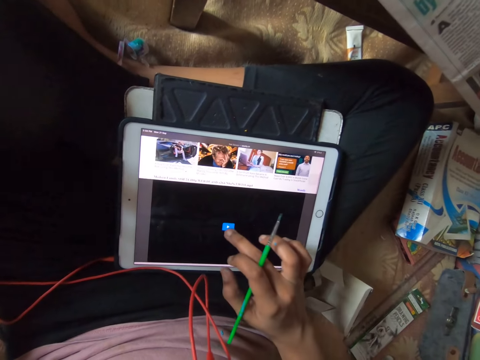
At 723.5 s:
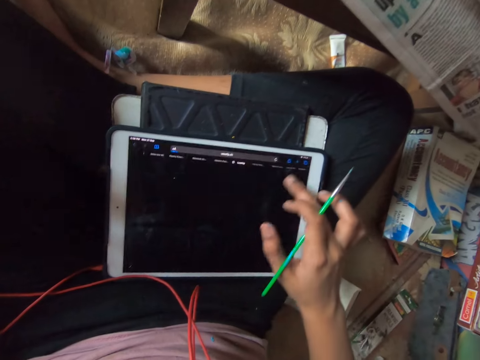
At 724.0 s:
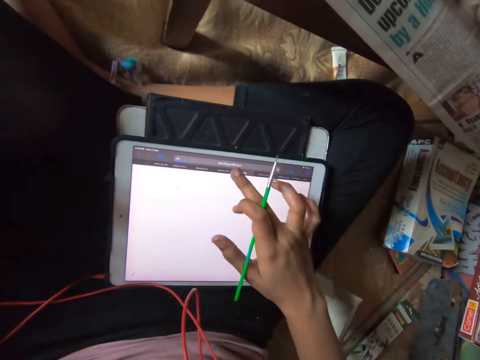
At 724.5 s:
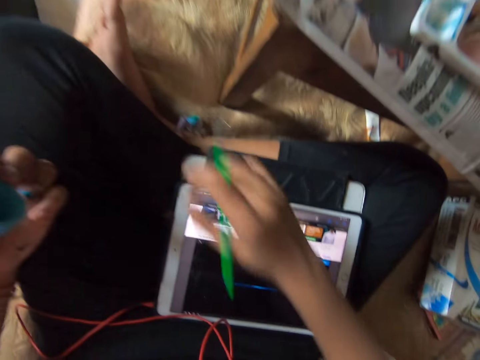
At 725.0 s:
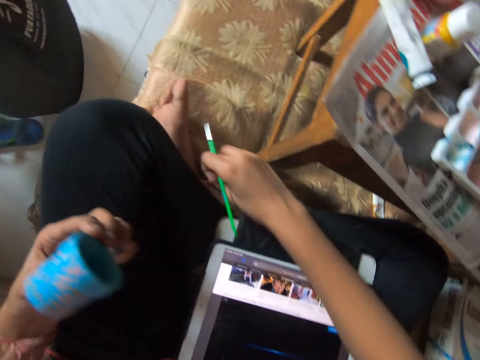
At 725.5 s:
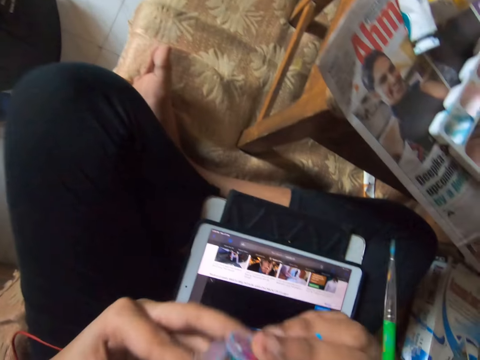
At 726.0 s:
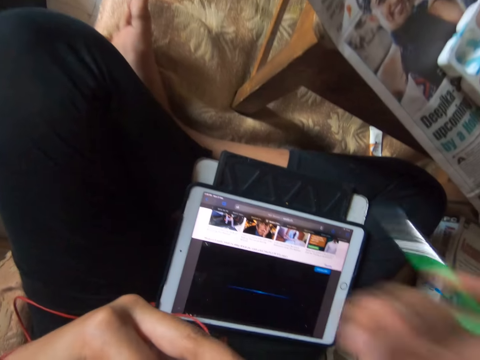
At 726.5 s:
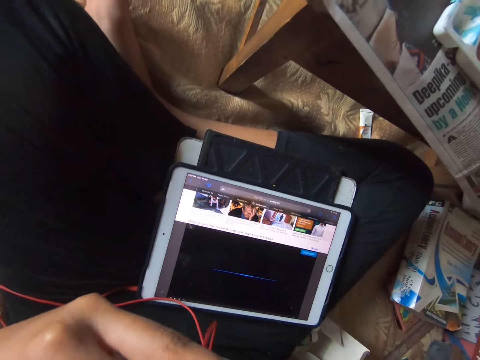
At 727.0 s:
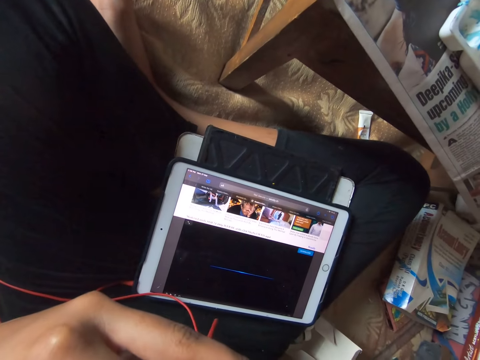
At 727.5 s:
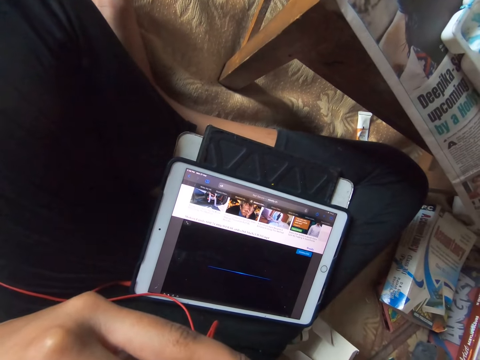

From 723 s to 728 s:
The camera wearer taps the tablet. They tap the tablet again. They move the hand away from the tablet. They pick up a small paint container on the bed with the right hand. They move the small paint container to the left hand. They hold the container with the other hand.

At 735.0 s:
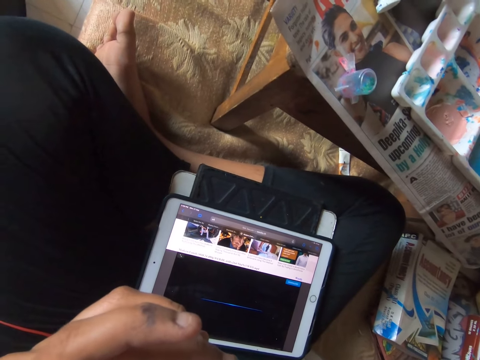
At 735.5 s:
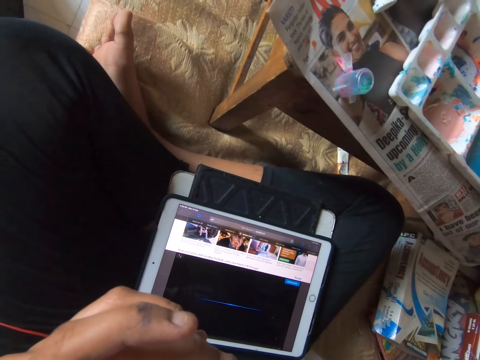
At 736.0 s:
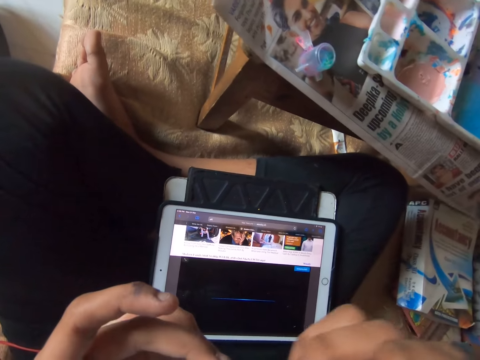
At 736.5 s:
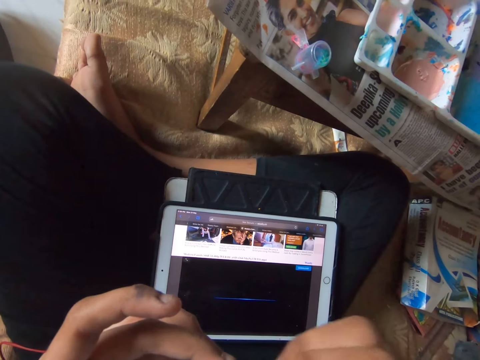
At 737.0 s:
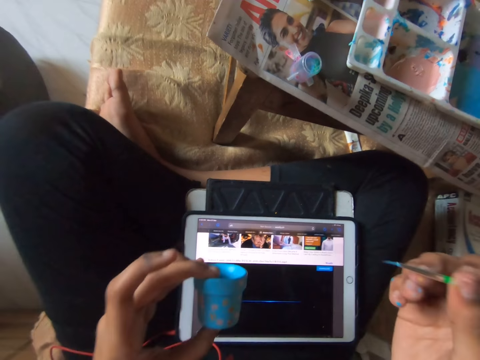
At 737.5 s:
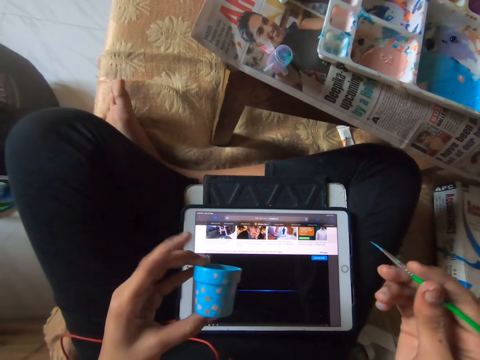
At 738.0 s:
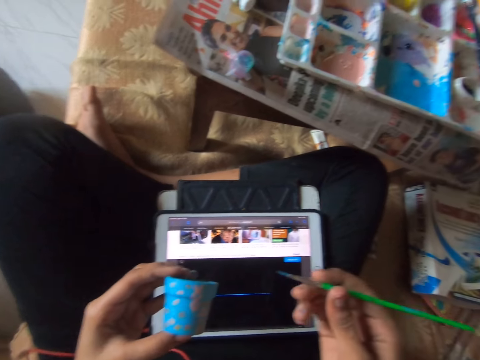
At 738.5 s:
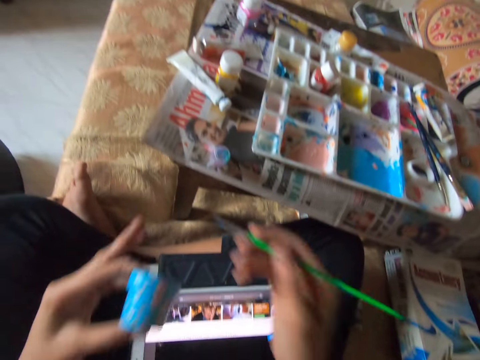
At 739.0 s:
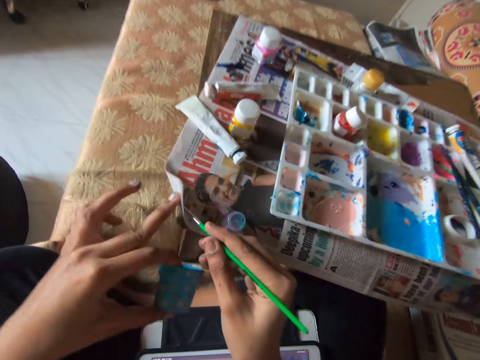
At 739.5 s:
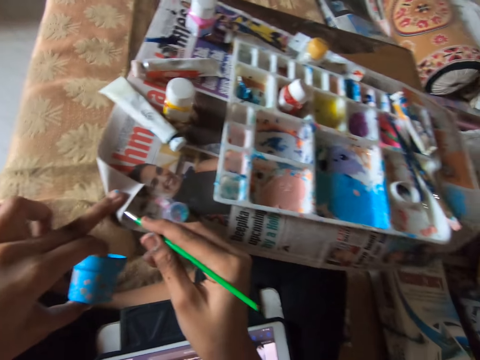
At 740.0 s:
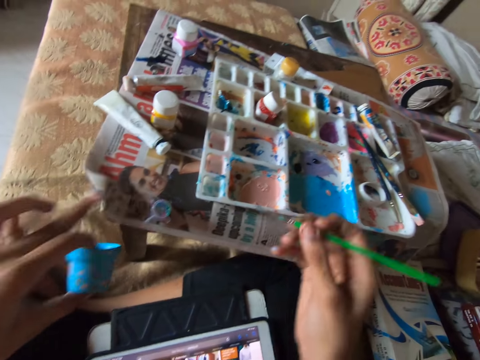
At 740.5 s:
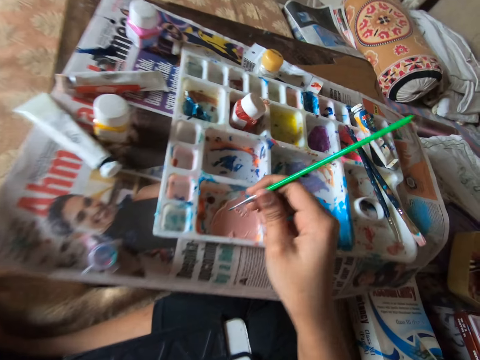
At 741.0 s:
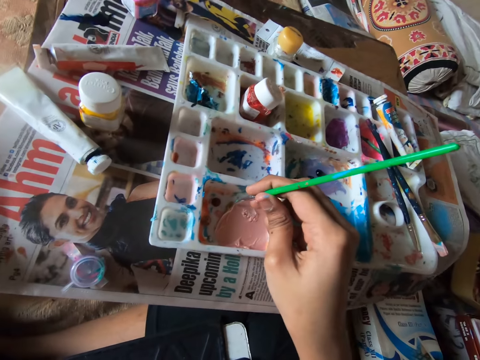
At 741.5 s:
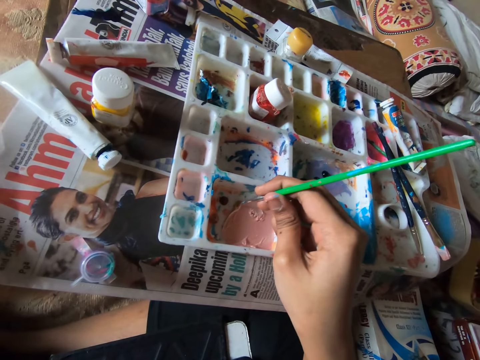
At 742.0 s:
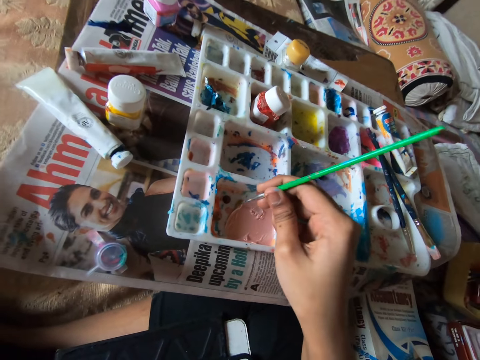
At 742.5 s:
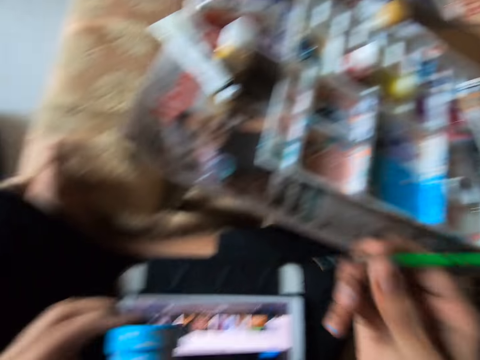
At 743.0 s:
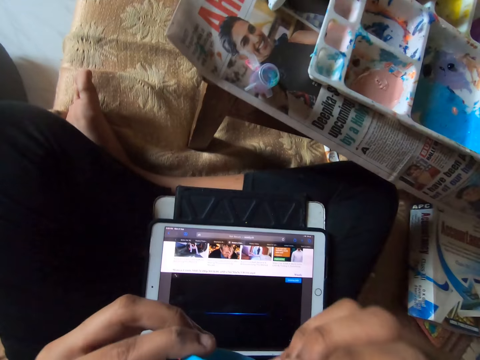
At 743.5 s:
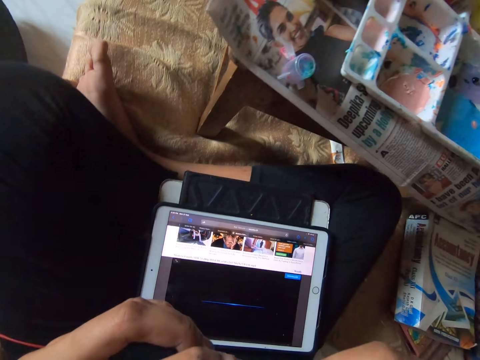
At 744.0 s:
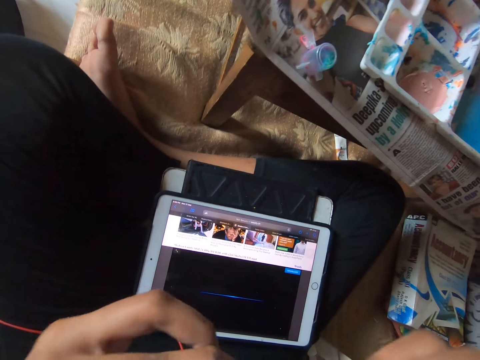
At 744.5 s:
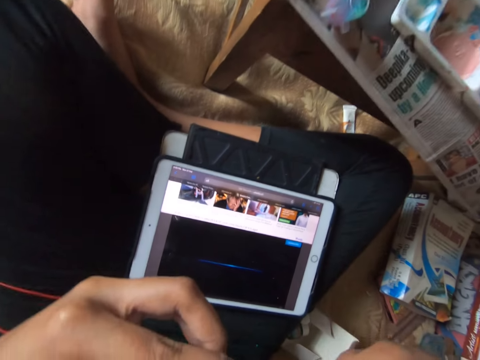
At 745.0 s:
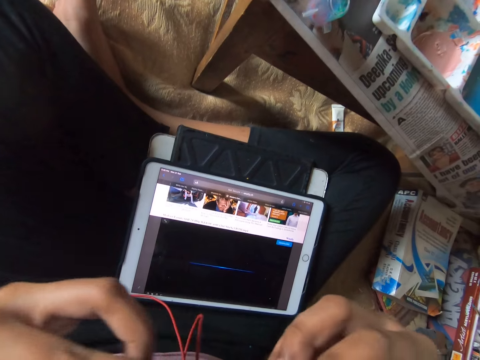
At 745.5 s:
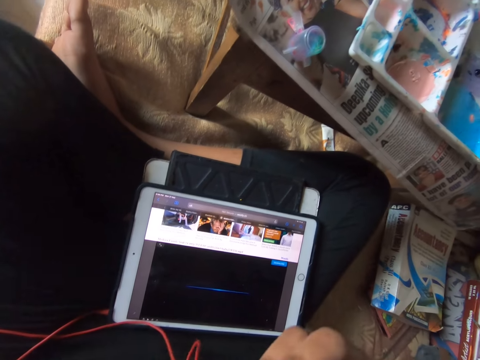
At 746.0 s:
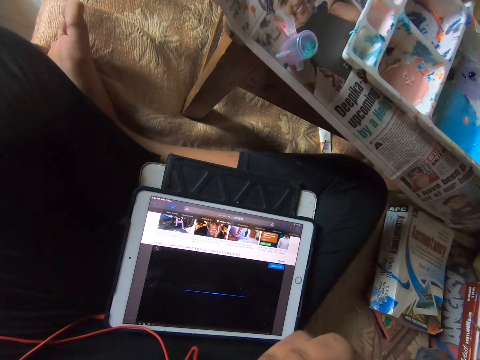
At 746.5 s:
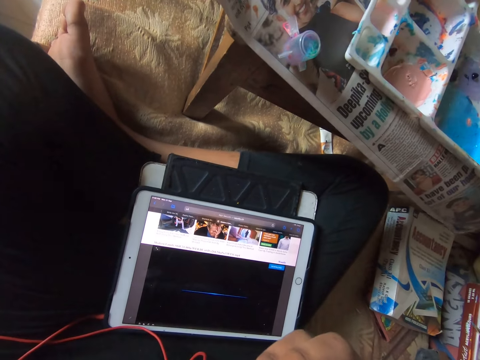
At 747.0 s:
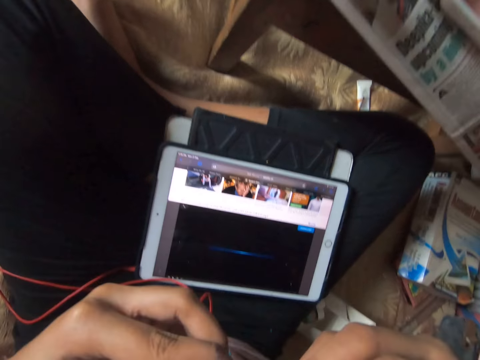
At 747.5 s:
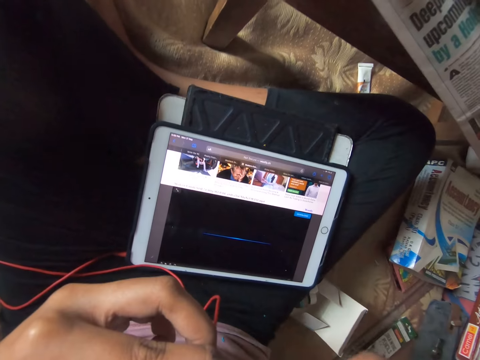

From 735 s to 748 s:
The camera wearer moves the cup. He turns the cup. He moves a brush towards the table. He touches the magazine. He folds the newspaper with his left middle finger. He wipes the brush. He removes the paint brush from under the newspaper with his right hand. He removes his left middle finger from the newspaper. He moves the brush towards the paint. He dabs paint with the paint brush in his right hand. He moves the brush away from the paint. He makes designs on a small cup in his left hand with the paint brush in his right hand.

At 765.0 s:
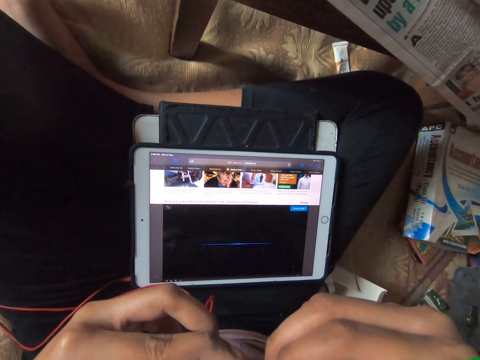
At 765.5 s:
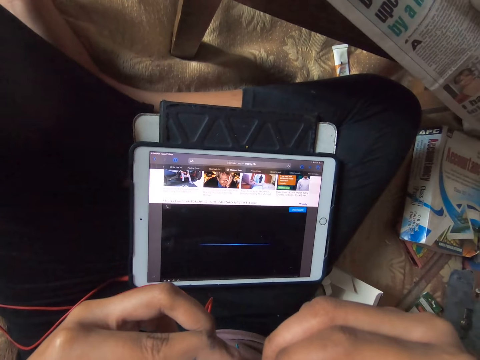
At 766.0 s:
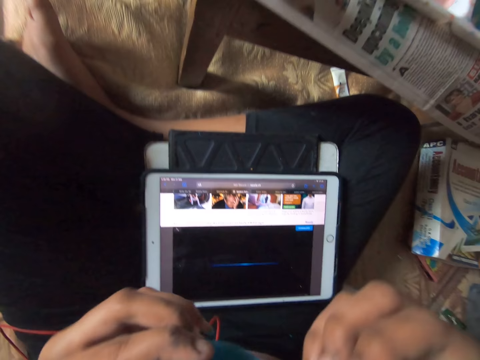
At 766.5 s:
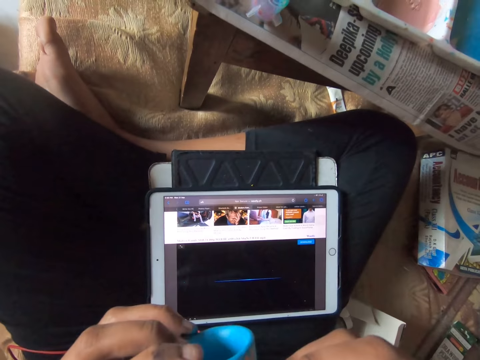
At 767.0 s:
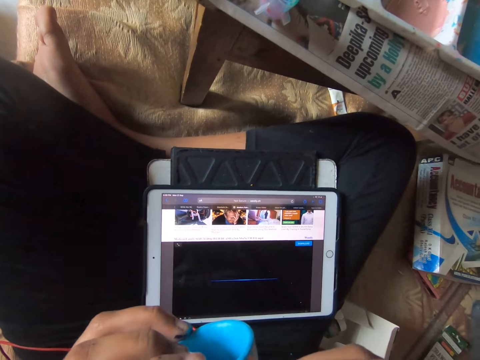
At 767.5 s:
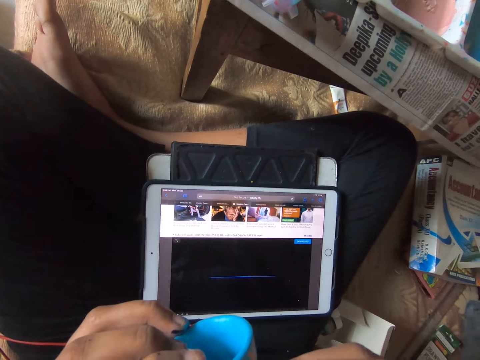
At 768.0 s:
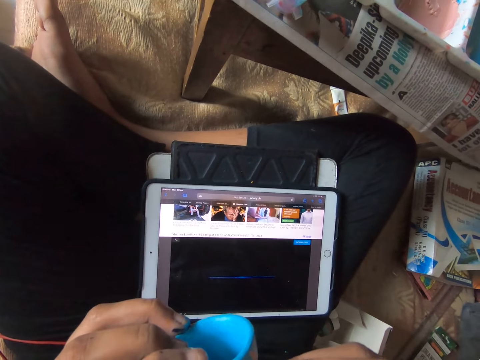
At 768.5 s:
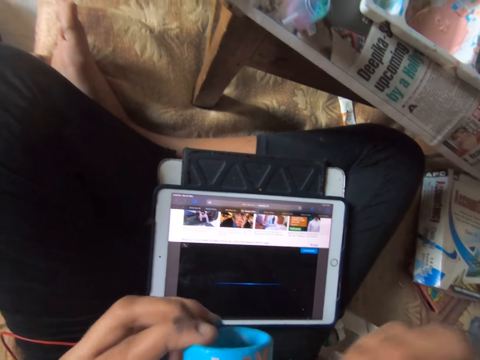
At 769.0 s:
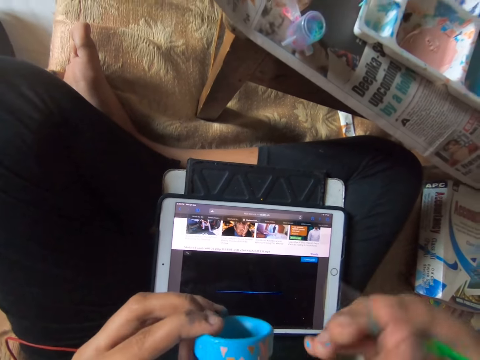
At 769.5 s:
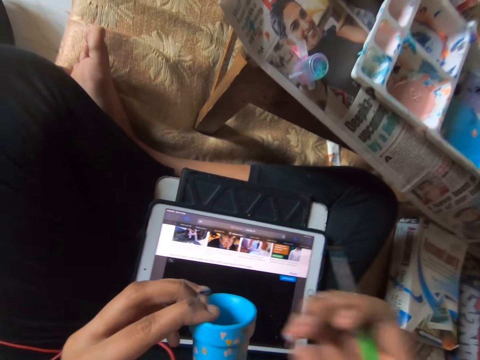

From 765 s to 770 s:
The camera wearer turns a cup. They move the right hand.

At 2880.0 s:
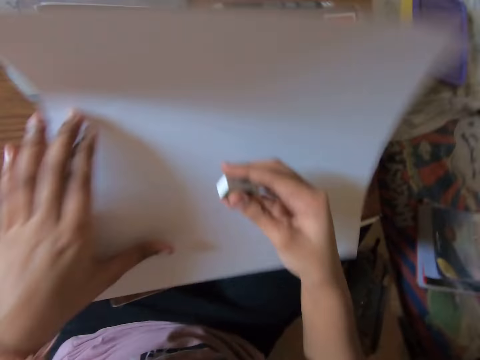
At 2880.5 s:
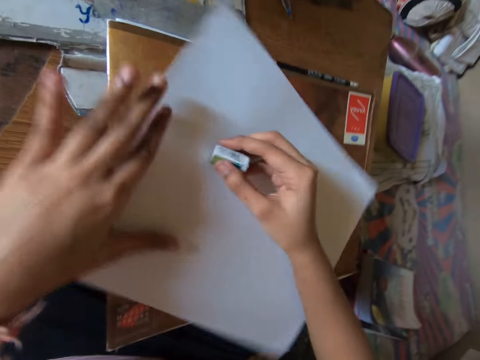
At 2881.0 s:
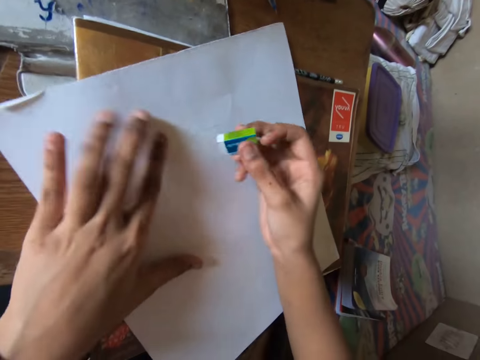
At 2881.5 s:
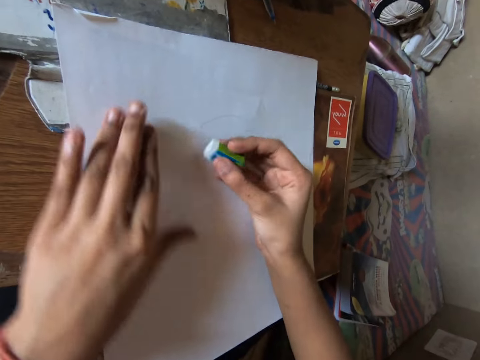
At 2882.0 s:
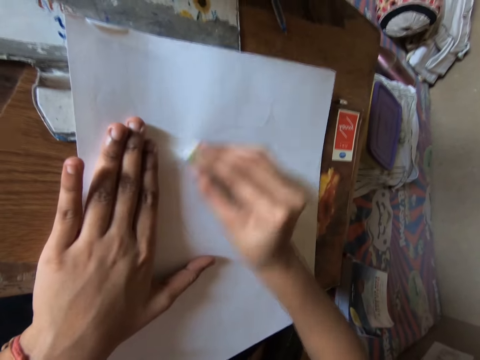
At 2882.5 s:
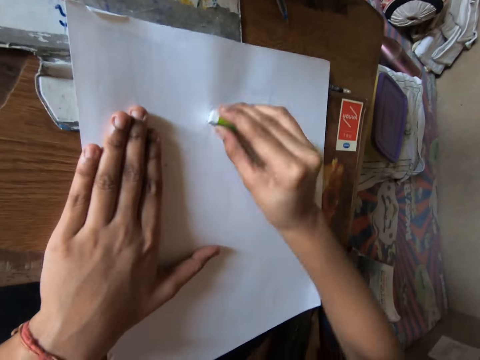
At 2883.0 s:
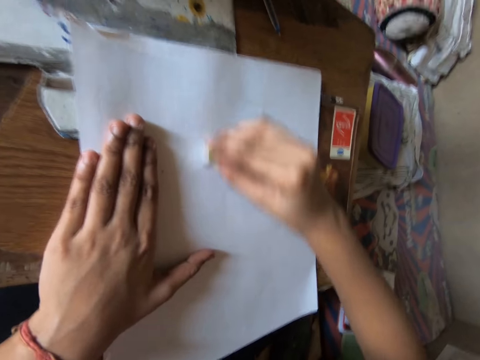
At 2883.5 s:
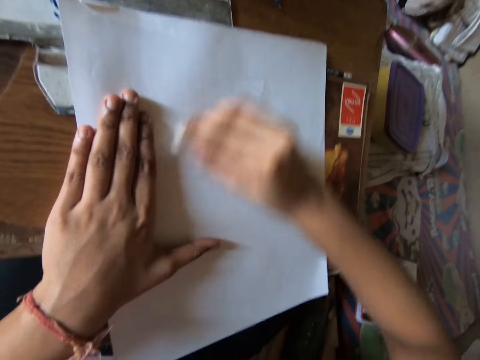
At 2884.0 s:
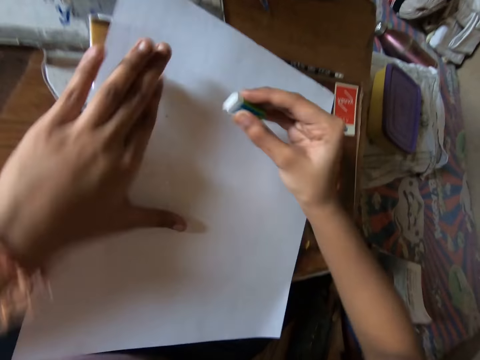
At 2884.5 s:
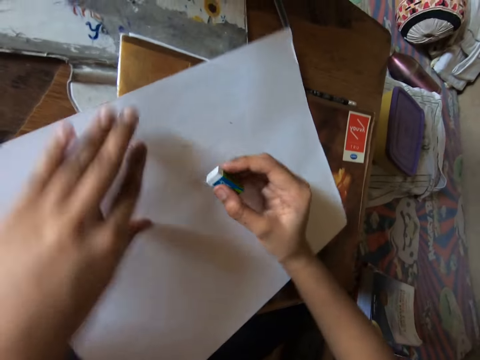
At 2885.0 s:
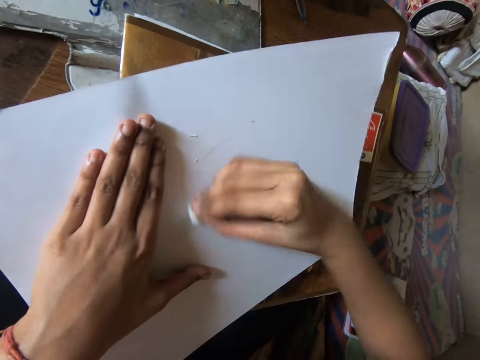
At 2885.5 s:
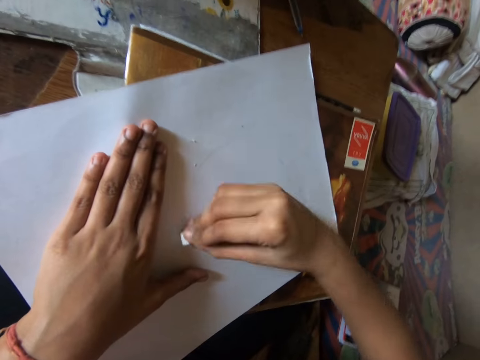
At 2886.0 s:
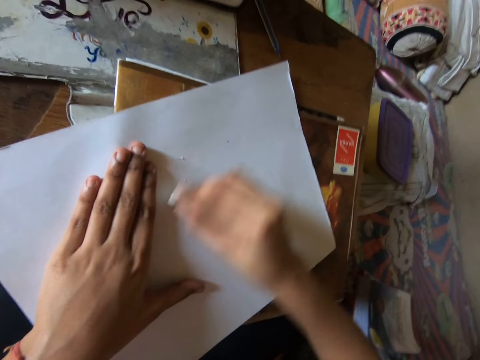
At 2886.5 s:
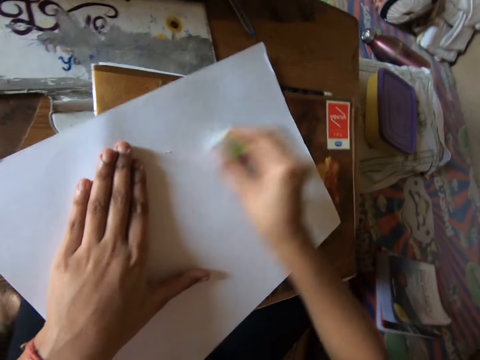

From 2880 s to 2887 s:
The camera wearer holds down the paper with his left hand. He adjusts the paper on the desk with his left hand. He erases the drawing on the paper with the eraser in his right hand. He adjusts the paper with his left hand. He erases the drawing on the paper with the eraser in his right hand.
